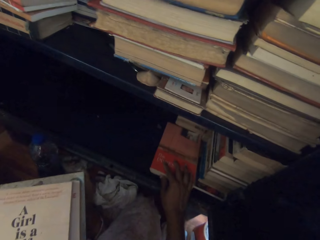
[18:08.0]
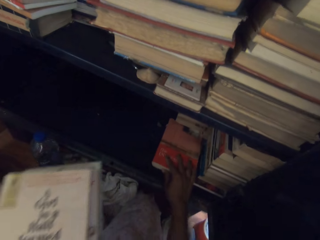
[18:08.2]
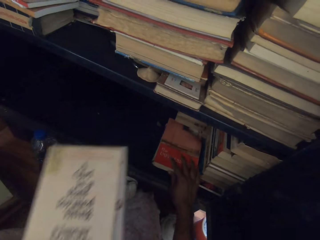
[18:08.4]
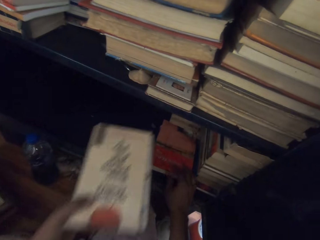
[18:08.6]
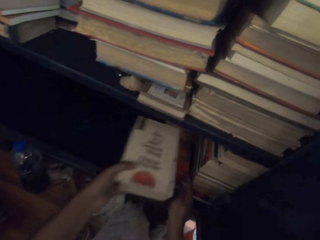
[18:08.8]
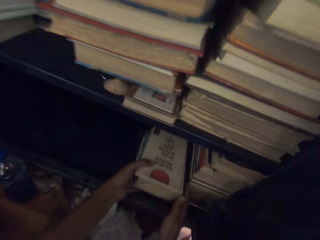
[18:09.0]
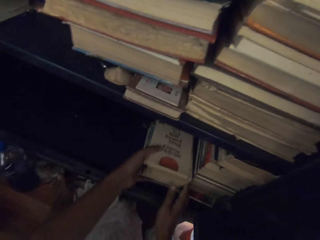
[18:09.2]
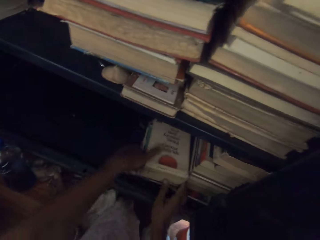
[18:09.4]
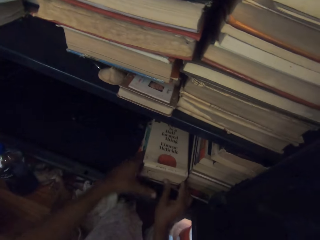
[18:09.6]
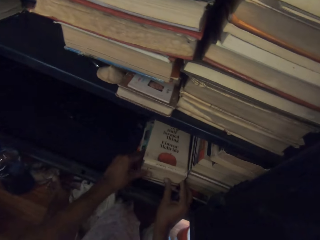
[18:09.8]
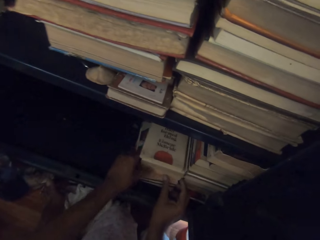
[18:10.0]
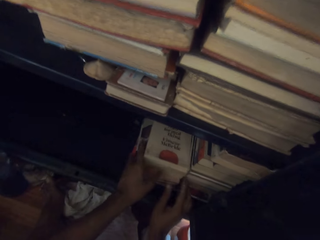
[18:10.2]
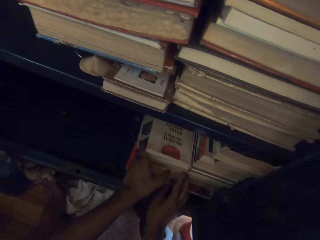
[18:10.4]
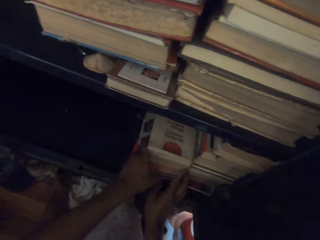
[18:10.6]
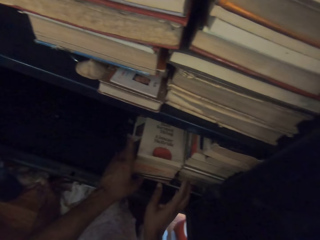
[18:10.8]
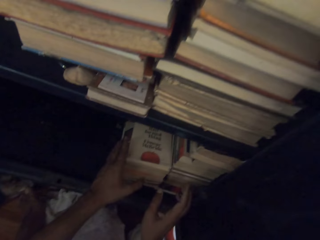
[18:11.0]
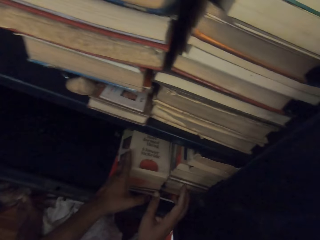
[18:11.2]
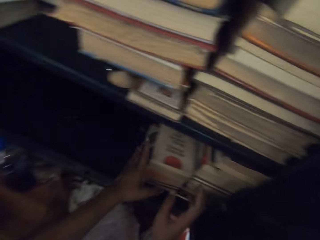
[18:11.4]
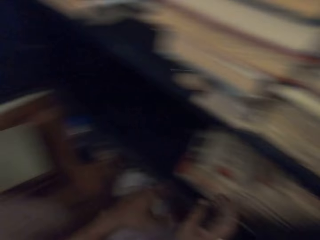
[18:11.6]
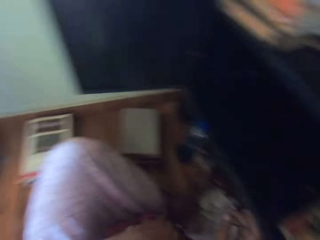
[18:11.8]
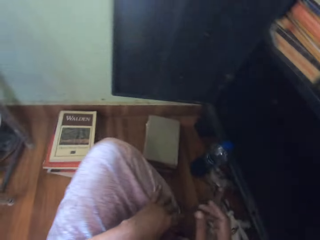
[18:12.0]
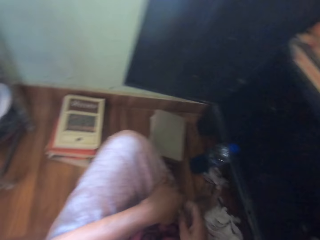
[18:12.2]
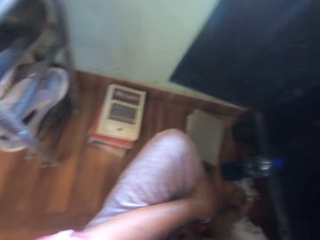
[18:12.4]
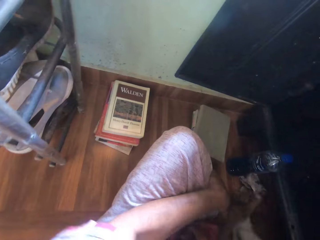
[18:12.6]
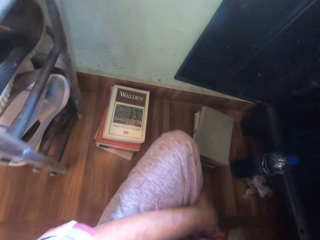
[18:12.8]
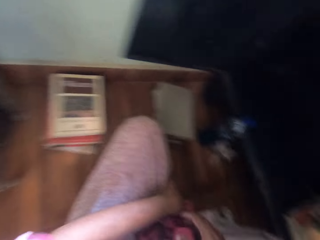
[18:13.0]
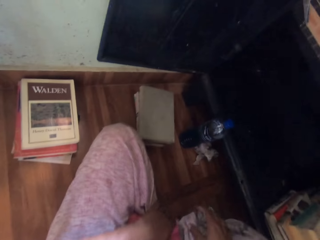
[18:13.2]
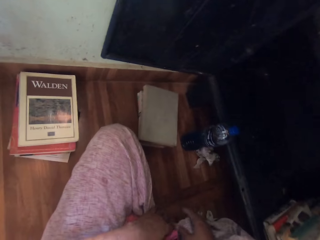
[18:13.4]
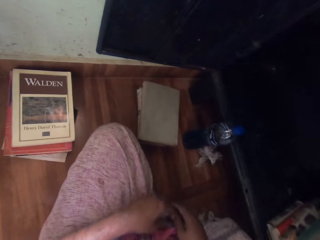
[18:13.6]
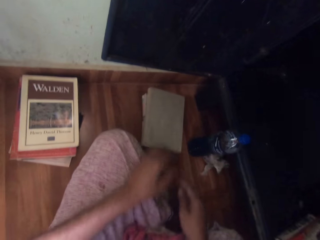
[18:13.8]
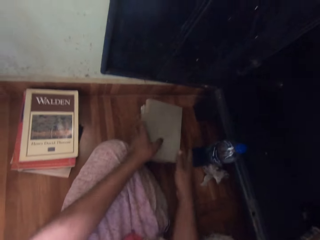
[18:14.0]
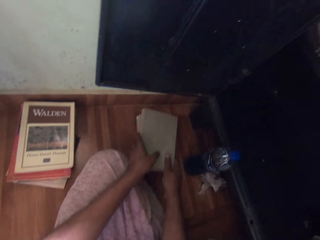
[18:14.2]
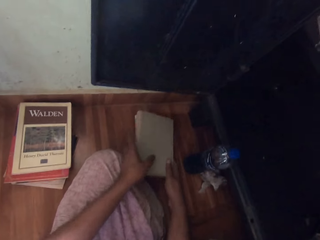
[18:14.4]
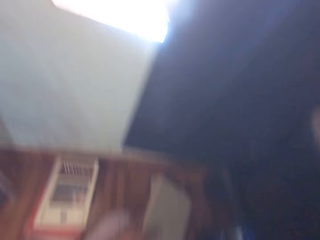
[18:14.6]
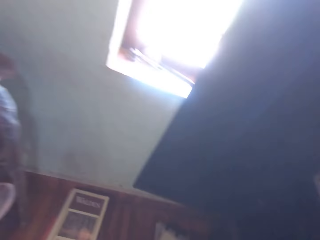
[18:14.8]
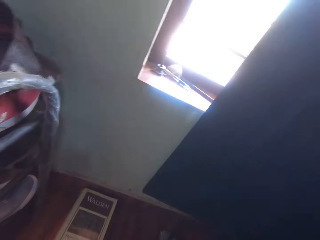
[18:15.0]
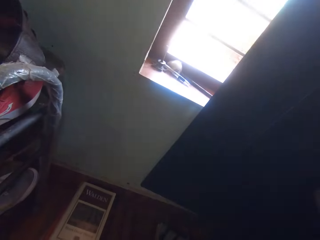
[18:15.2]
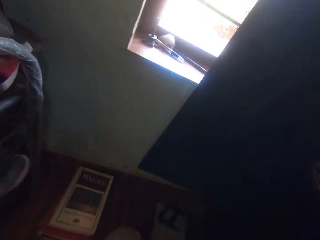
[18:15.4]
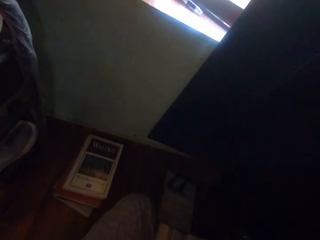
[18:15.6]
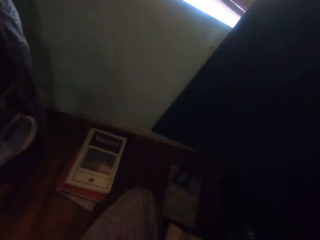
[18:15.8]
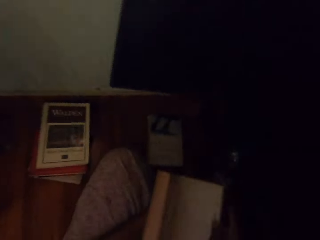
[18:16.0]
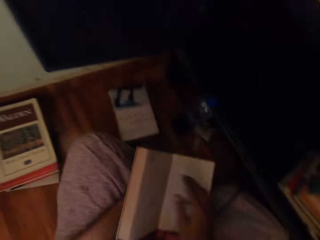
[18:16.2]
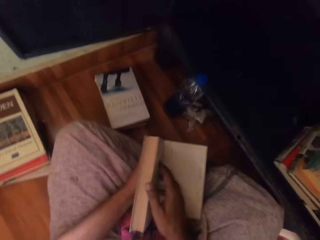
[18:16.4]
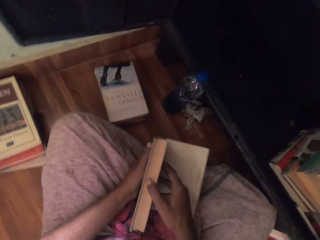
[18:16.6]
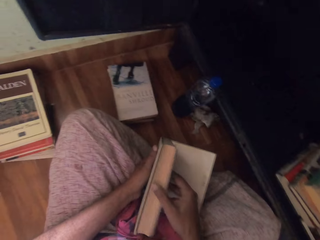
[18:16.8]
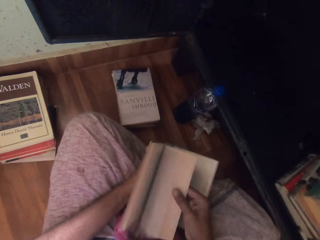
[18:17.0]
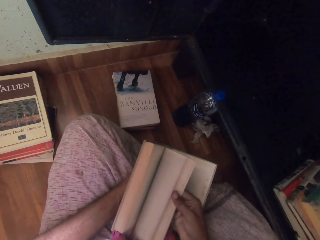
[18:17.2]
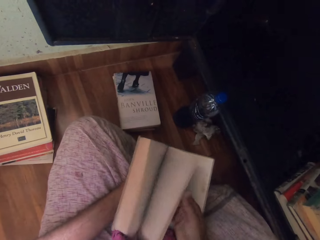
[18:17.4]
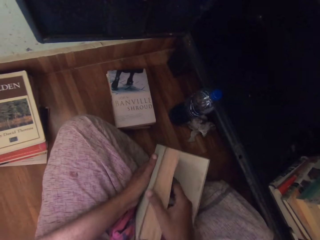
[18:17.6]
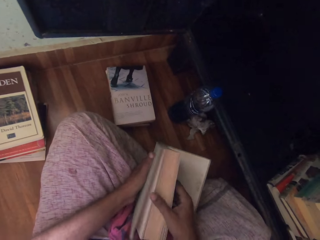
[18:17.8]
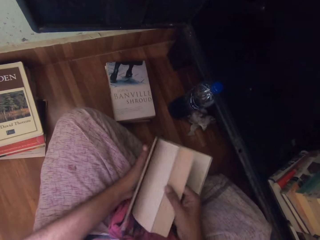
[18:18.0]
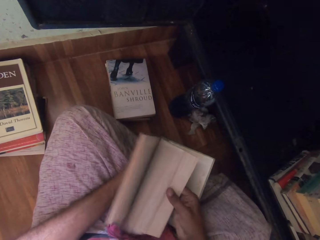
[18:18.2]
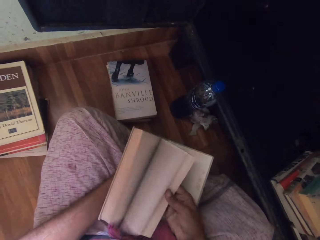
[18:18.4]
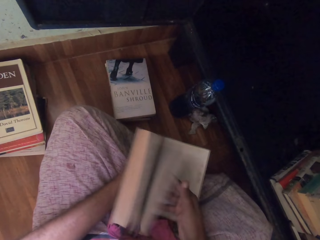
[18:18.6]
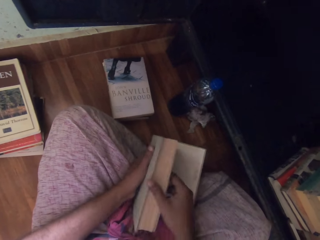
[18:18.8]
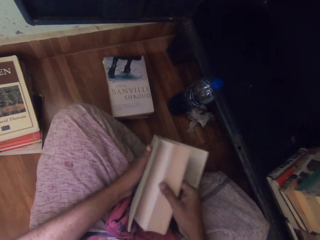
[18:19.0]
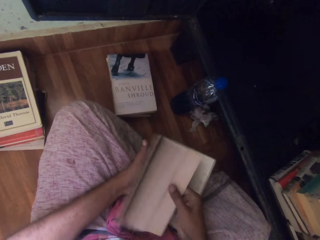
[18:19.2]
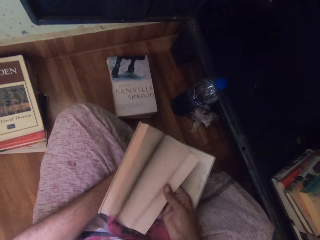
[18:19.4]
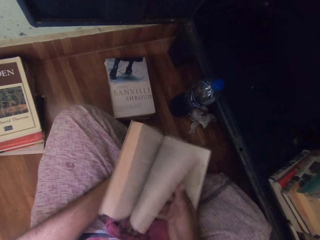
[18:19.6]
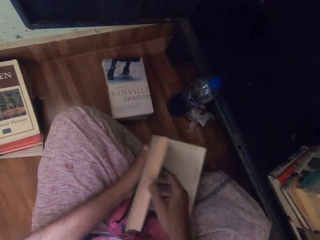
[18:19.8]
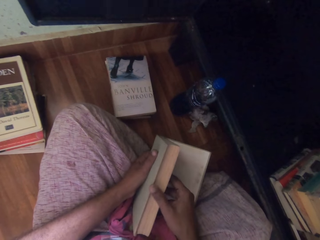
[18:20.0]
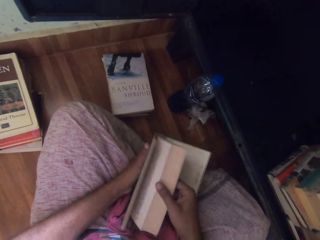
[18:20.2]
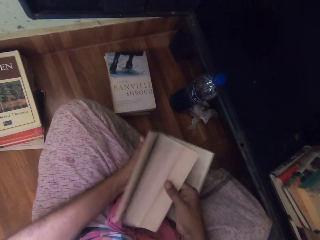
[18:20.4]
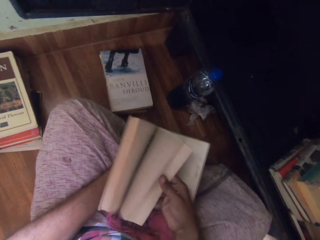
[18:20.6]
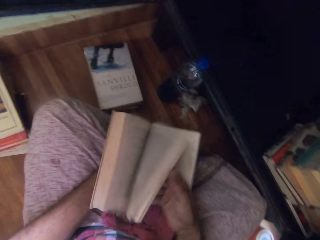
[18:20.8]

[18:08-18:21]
The camera wearer places the book on top of other books. She adjusts the book in the shelf with her right hand. She places the books in the shelf with her left hand. She adjusts the books in the shelf with her hands. She turns. She folds her leg with her left hand. She picks up a book from the books on the floor with her hands. She looks around. She flips the pages of the book in her left hand with her right hand.

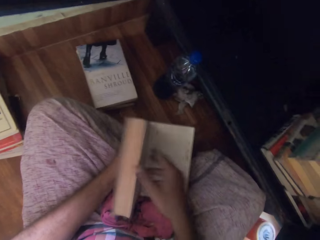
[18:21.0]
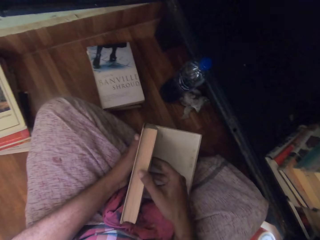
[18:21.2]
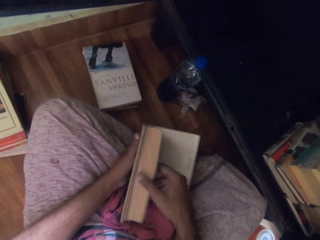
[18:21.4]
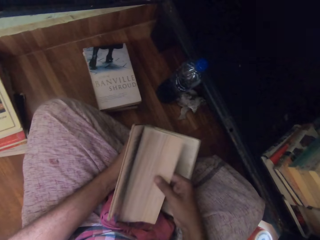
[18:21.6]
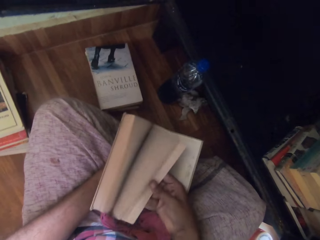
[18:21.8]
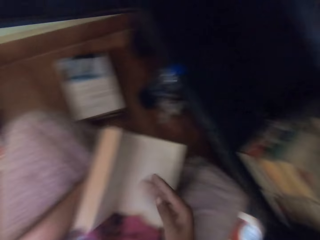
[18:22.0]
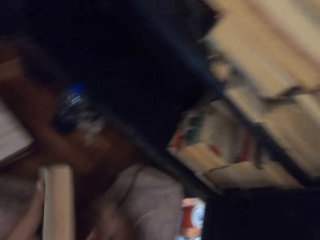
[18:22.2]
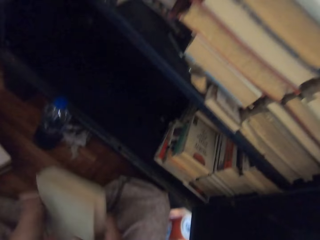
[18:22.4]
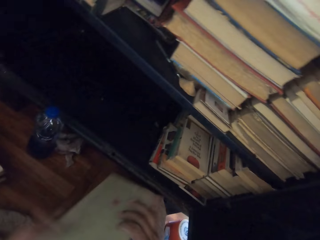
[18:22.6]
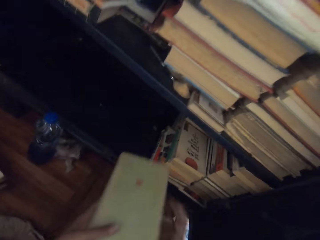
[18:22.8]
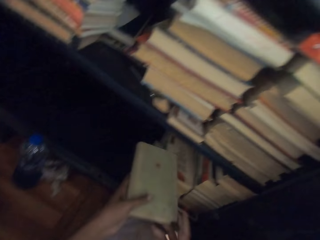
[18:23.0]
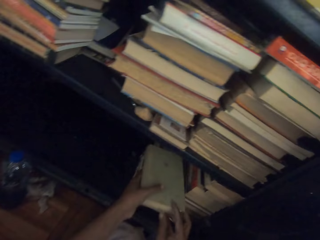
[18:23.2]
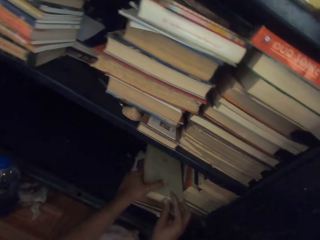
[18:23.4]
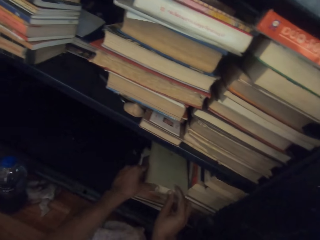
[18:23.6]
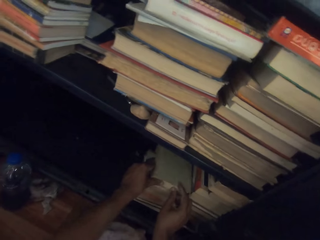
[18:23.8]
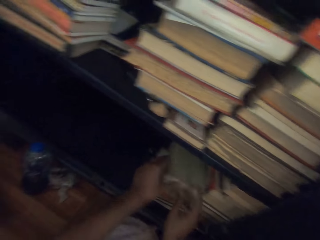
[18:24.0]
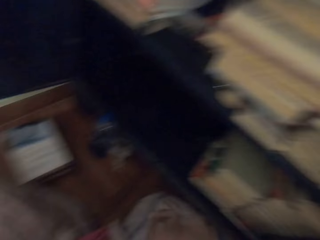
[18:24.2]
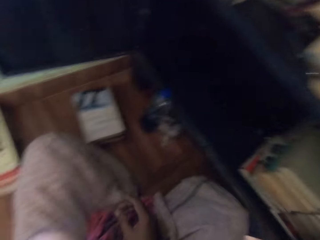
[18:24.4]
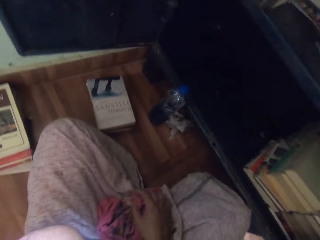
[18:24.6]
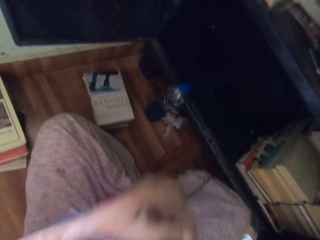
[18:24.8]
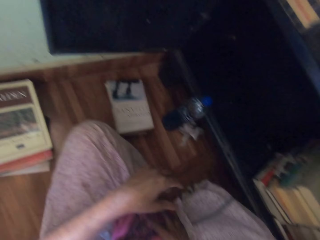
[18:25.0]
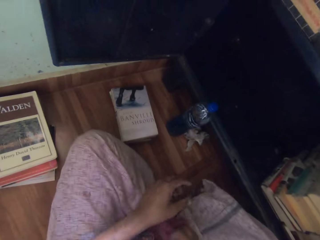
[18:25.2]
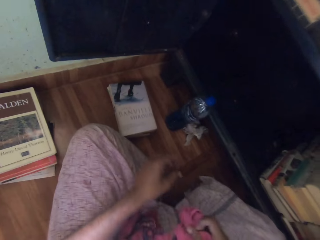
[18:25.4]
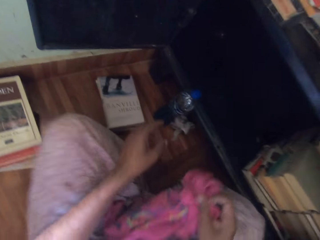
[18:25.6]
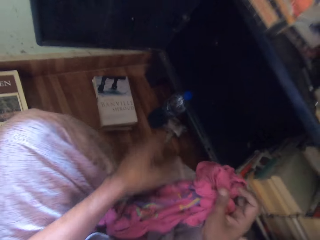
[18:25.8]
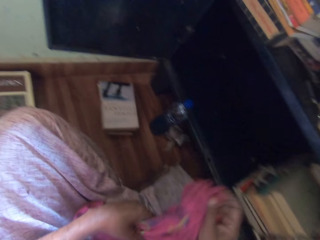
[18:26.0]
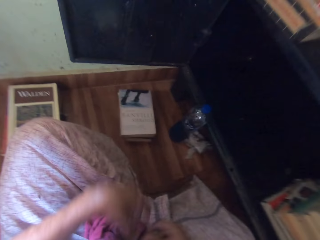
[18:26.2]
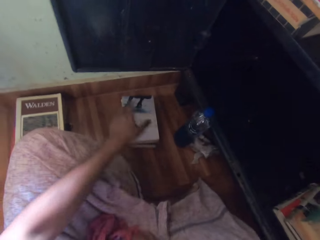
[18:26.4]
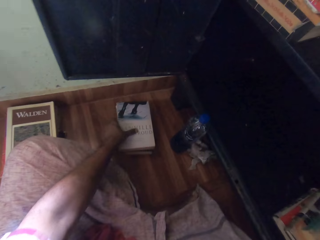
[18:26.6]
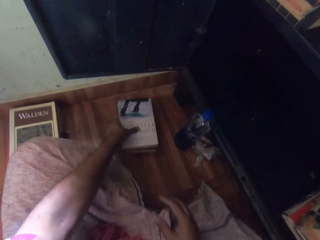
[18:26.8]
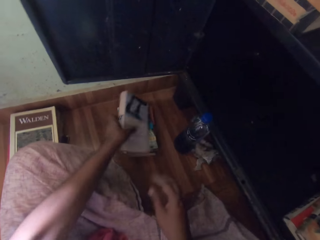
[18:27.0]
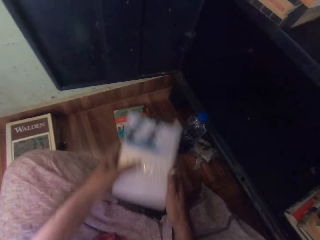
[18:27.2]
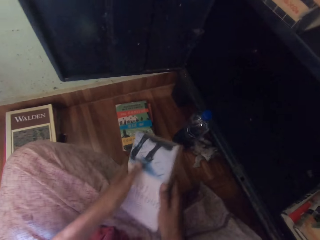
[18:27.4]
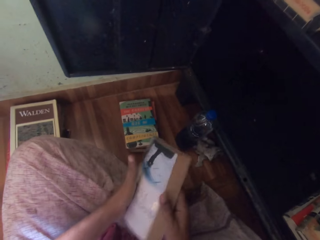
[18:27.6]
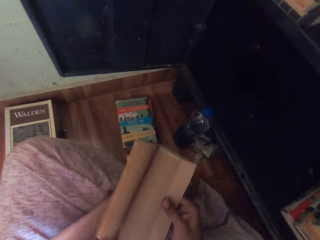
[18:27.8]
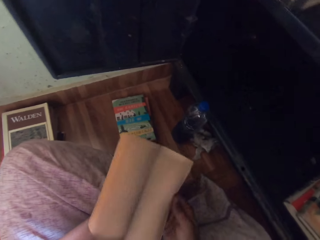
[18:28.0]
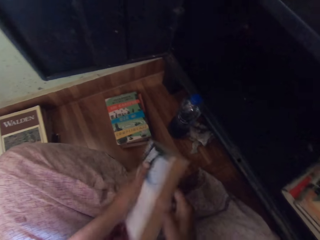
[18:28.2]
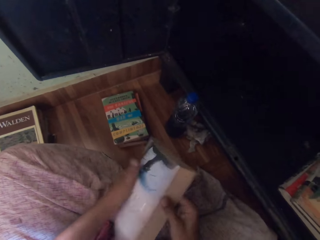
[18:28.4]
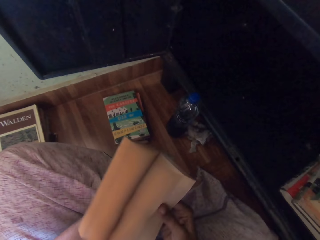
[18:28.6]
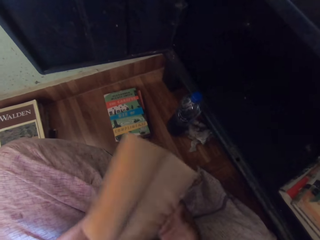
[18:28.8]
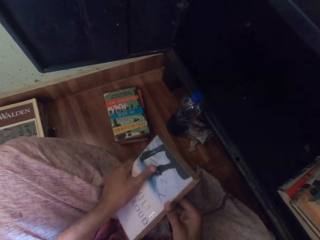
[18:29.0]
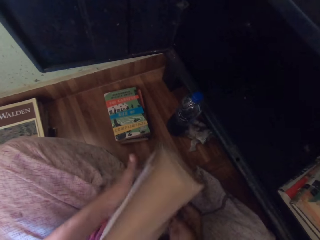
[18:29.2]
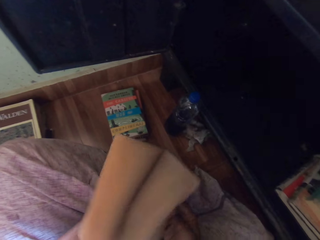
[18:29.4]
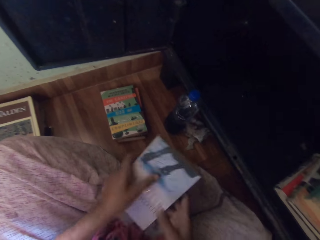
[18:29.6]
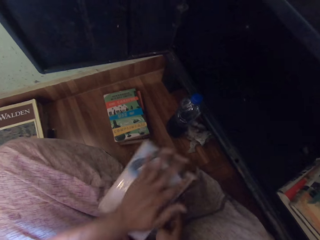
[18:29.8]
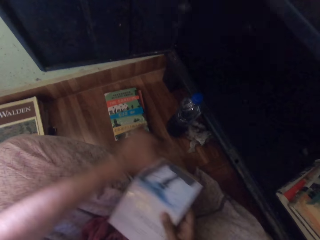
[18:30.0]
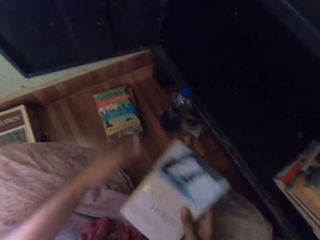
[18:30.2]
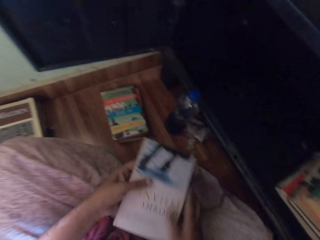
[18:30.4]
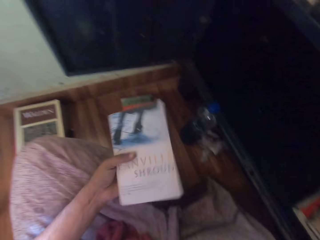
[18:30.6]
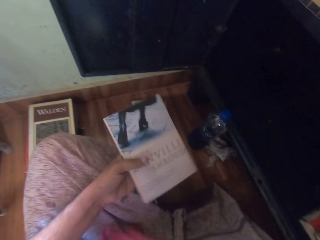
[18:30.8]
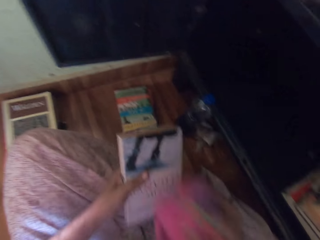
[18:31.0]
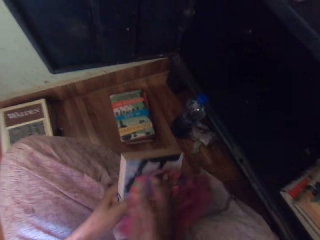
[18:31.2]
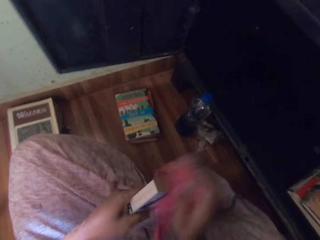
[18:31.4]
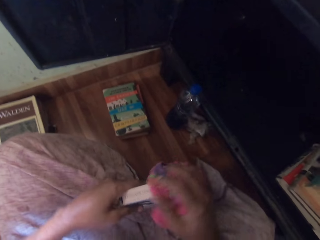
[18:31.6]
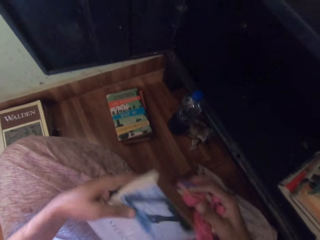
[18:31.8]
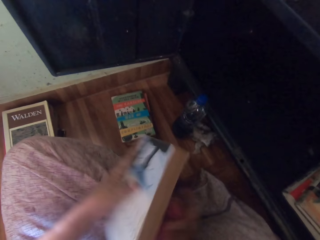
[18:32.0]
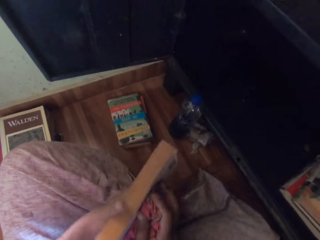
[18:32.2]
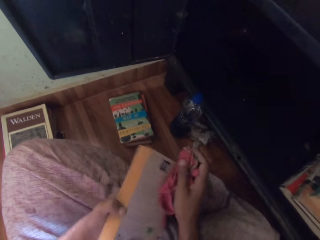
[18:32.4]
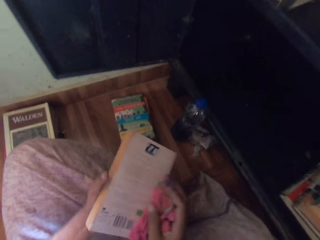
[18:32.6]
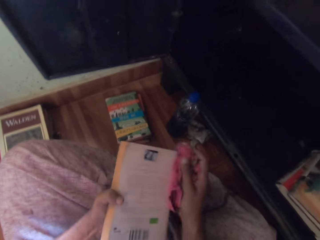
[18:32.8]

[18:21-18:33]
The camera wearer drops the book in his hands on the books in the shelf. He looks around. He holds his cloth with his right hand. He holds his cloth with his left hand. He lifts the clothing. He picks up a book on the books on the floor with his left hand. He holds the book in his left hand with his right hand. He flips the pages of the book in his left hand with his right hand. He wipes the book in his right hand with his left hand. He wipes the book in his left hand with the cloth in his right hand.
